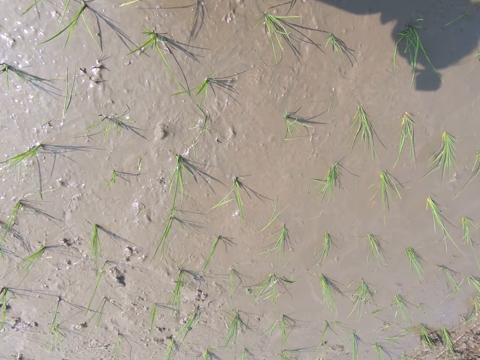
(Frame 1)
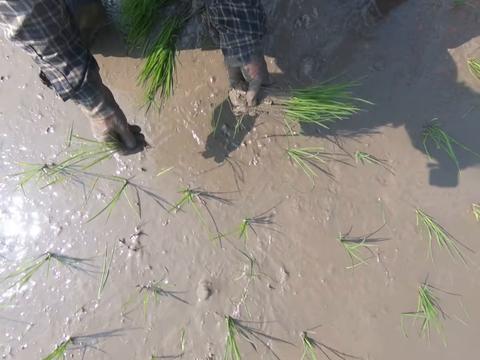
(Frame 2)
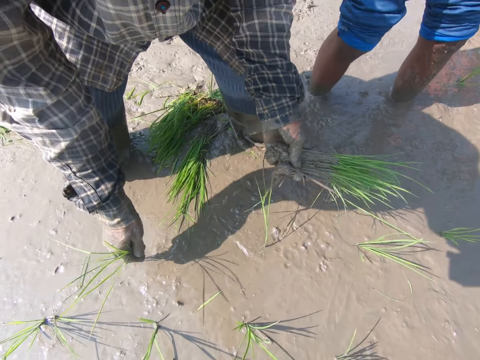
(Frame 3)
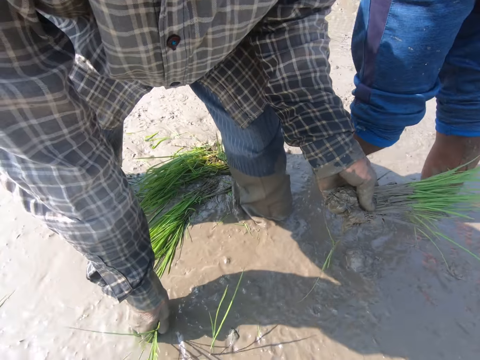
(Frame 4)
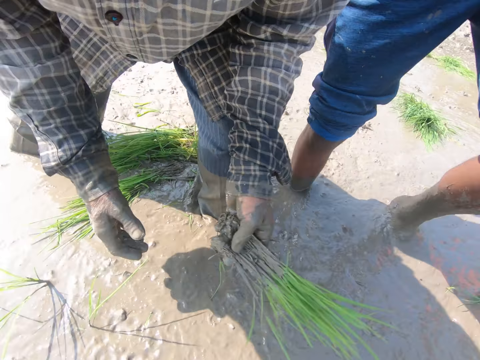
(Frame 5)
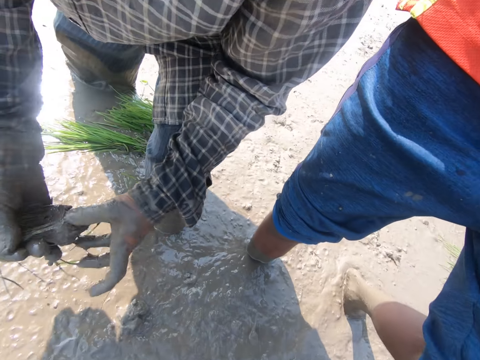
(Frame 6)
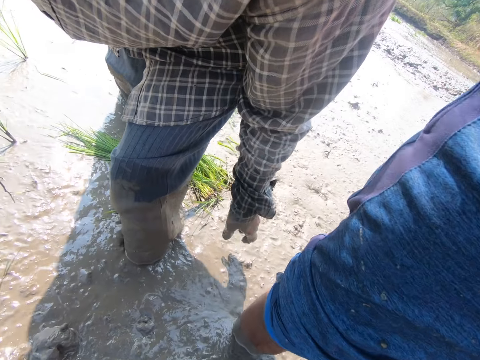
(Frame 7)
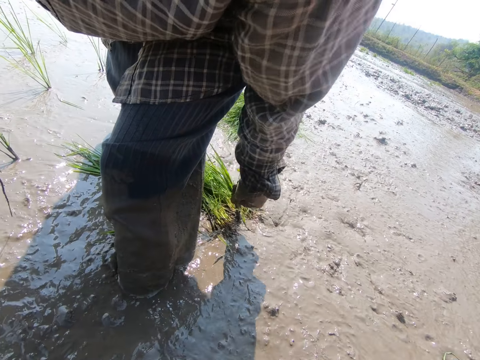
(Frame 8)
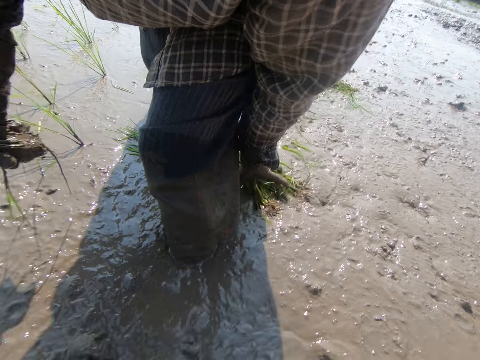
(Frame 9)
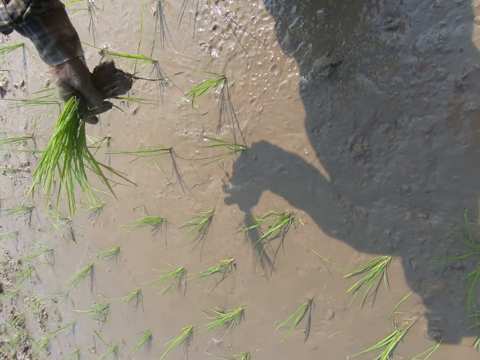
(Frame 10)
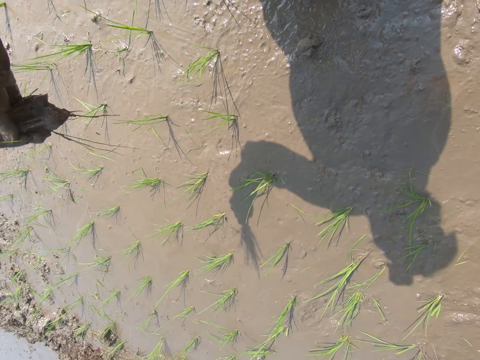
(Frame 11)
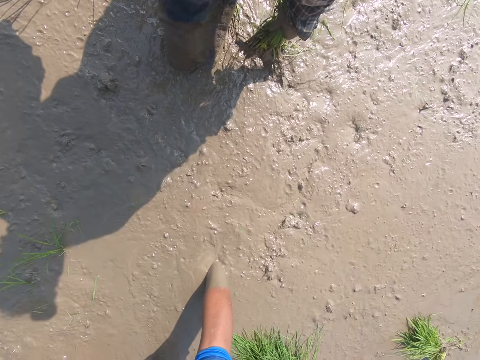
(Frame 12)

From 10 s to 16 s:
The man plants the rice seedlings on the paddy field with his right hand. The man moves the bunch of rice seedlings from his left hand to his right hand. The man takes a bunch of rice seedlings from the paddy field with his left hand.

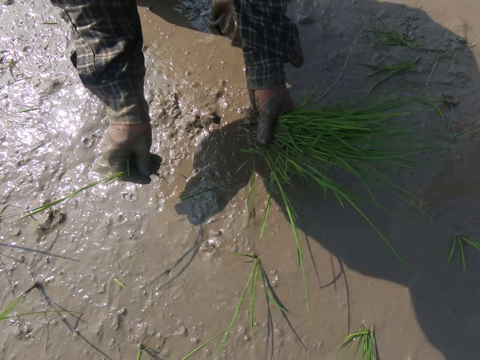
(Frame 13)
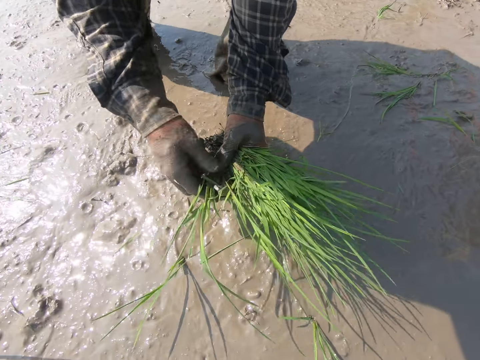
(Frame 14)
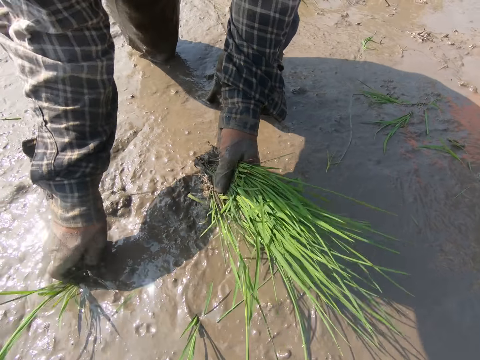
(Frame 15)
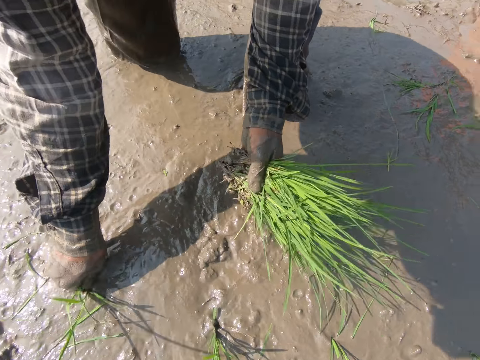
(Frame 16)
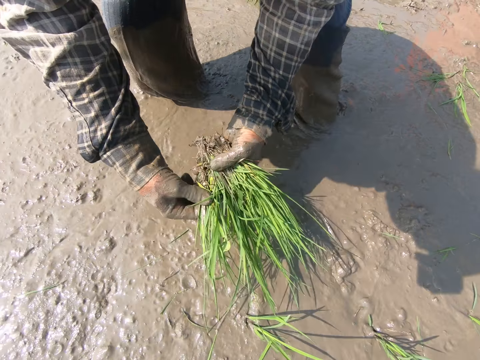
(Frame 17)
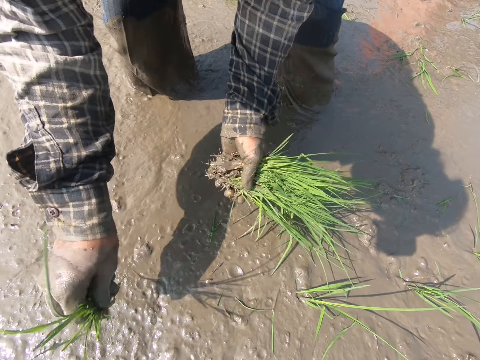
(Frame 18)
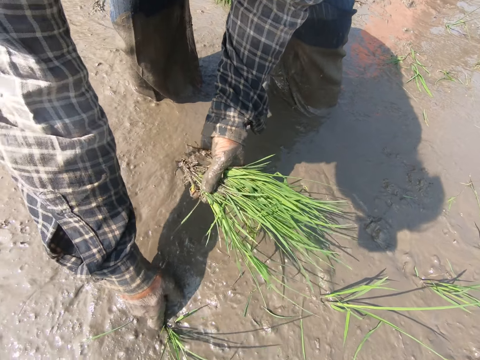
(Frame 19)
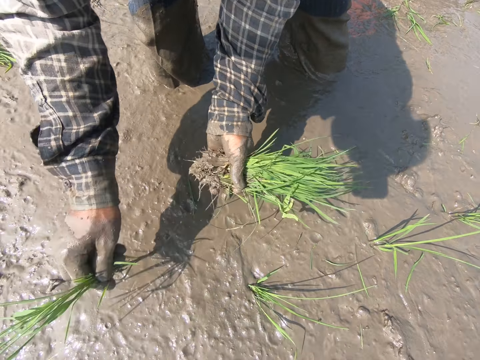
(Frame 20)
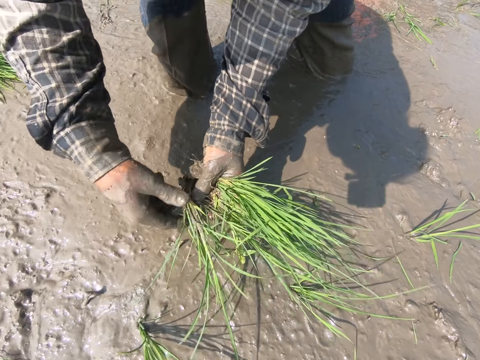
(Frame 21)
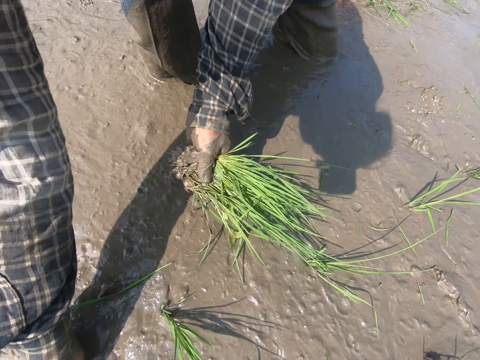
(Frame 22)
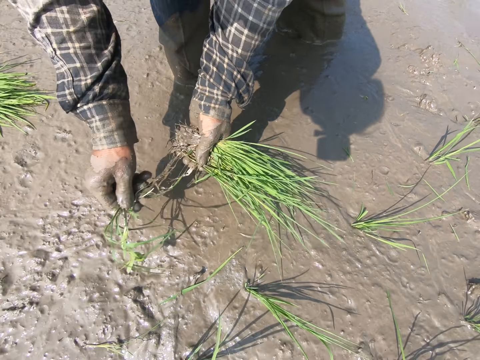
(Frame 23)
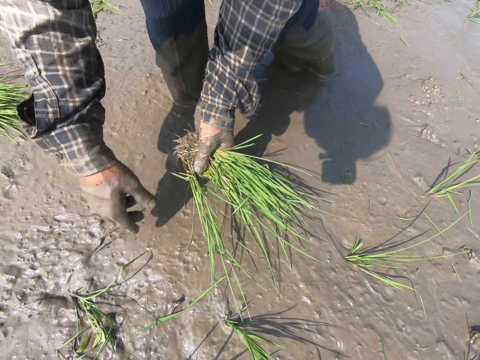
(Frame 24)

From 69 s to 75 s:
The man plants the rice seedling on the paddy field with his right hand. The man takes a rice seedling from the bunch of rice seedlings in his left hand with his right hand. The man plants the rice seedling on the paddy field with his right hand. The man takes a rice seedling from the bunch of rice seedlings in his left hand with his right hand. The man plants the rice seedling on the paddy field with his right hand. The man takes rice seedlings from the bunch of rice seedlings in his left hand with his right hand. The man plants the rice seedlings on the paddy field with his right hand. The man takes rice seedlings from the bunch of rice seedlings in his left hand with his right hand. The man plants the rice seedlings on the paddy field with his right hand. The man takes rice seedlings from the bunch of rice seedlings in his left hand with his right hand. The man plants the rice seedlings on the paddy field with his right hand. The man takes a rice seedling from the bunch of rice seedlings in his left hand with his right hand. The man plants the rice seedling on the paddy field with his right hand.
